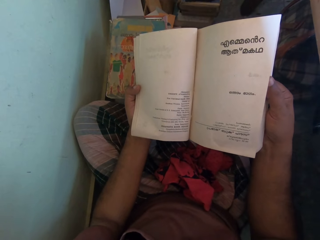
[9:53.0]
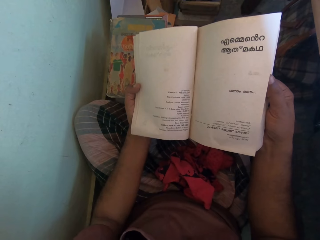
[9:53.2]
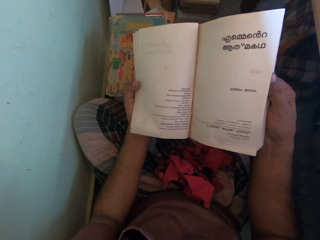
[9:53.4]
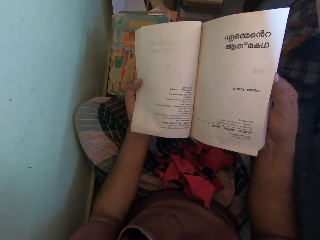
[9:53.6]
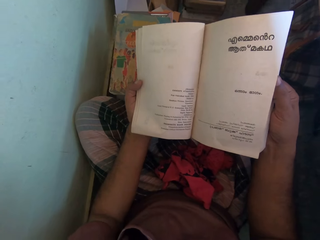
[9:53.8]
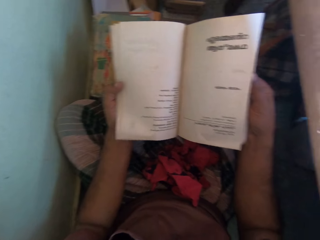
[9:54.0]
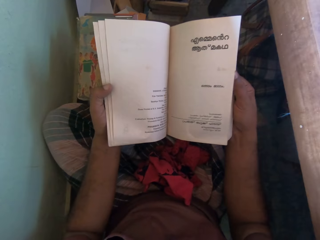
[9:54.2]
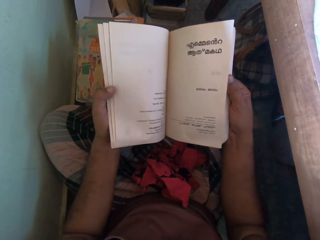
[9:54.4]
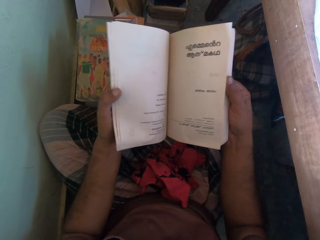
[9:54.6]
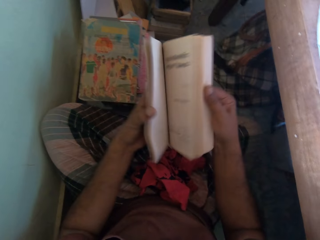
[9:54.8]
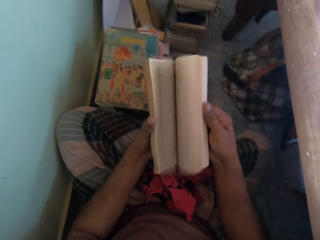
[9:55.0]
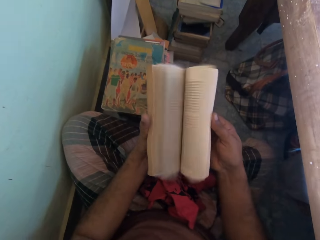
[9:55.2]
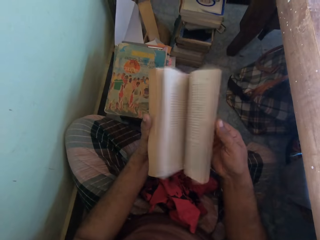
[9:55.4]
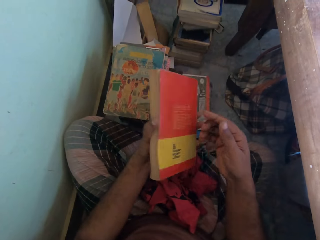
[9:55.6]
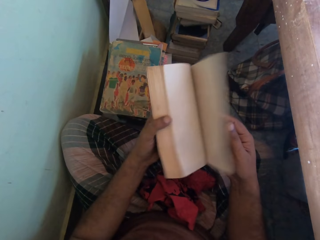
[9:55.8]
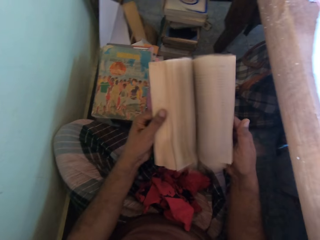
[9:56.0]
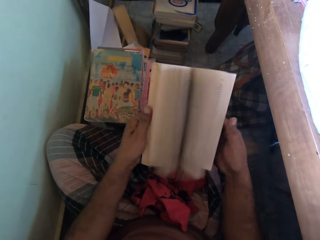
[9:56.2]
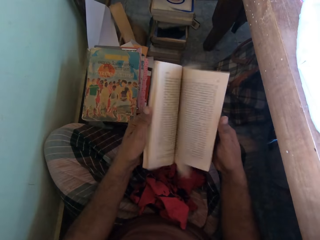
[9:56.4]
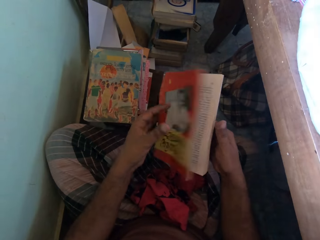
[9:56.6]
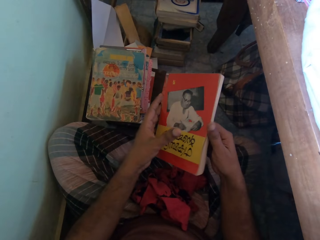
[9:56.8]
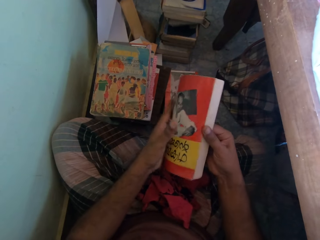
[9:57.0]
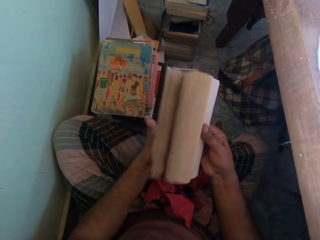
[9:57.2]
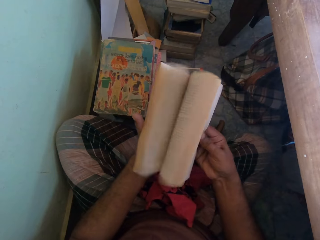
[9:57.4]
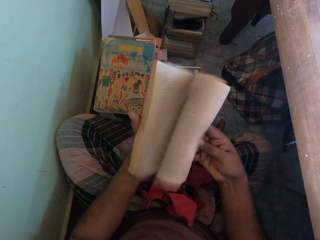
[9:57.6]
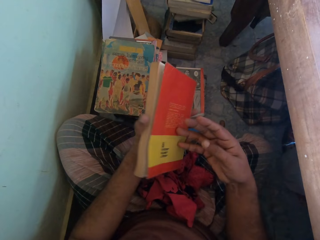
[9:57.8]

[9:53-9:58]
The camera wearer flips the pages of the book with his hands.

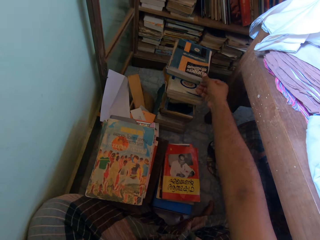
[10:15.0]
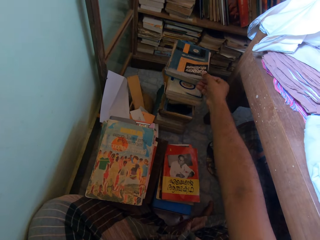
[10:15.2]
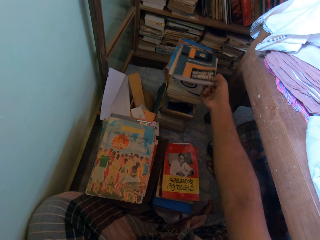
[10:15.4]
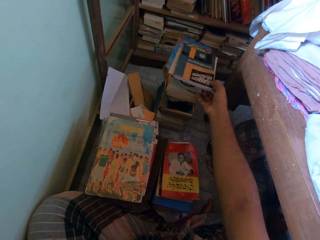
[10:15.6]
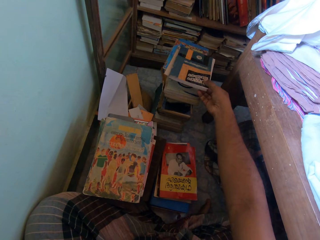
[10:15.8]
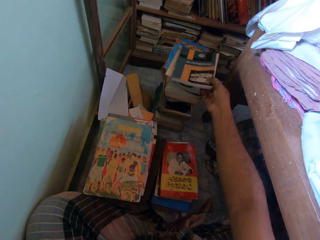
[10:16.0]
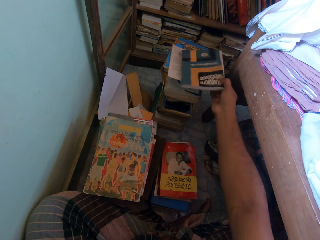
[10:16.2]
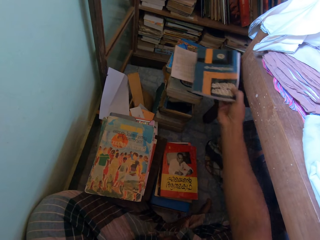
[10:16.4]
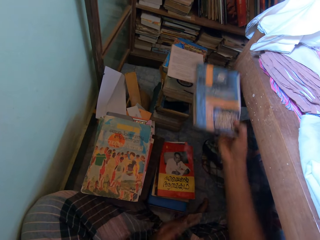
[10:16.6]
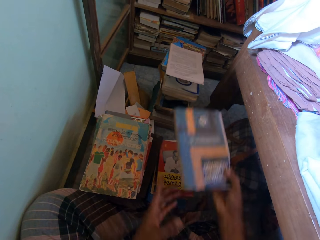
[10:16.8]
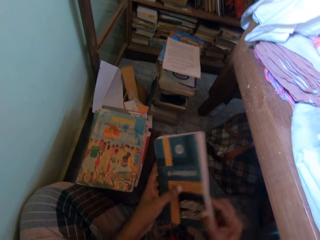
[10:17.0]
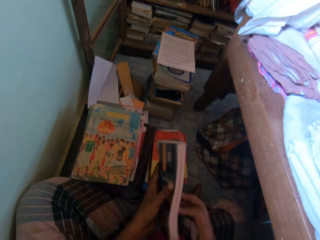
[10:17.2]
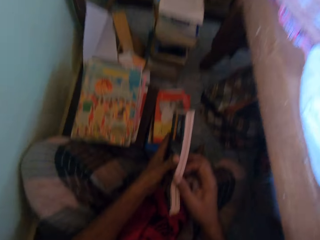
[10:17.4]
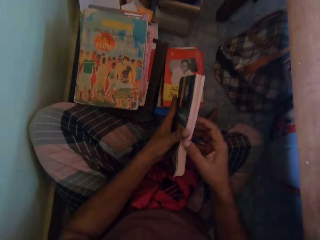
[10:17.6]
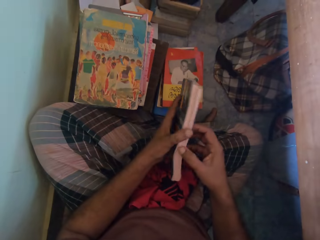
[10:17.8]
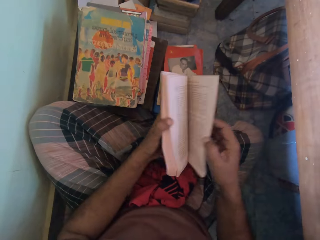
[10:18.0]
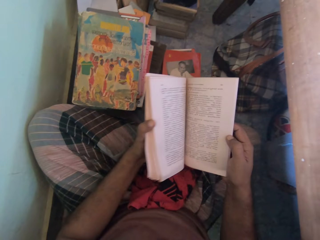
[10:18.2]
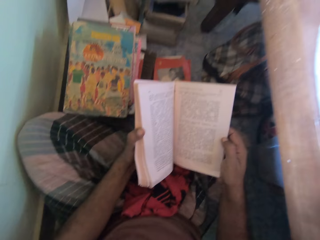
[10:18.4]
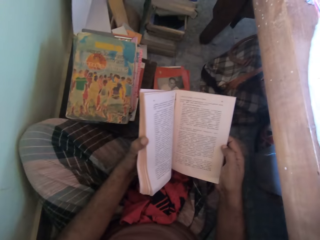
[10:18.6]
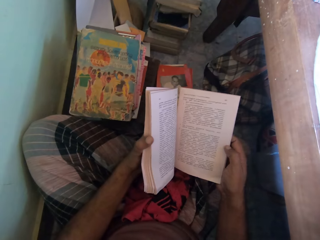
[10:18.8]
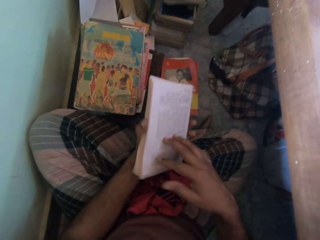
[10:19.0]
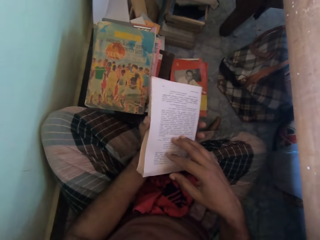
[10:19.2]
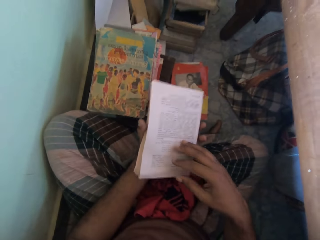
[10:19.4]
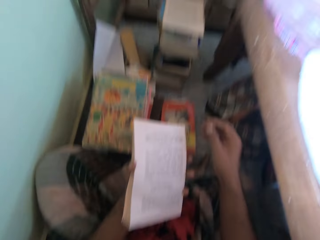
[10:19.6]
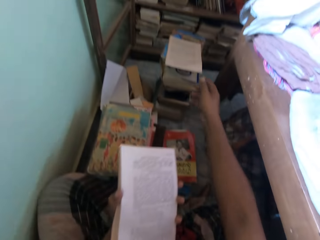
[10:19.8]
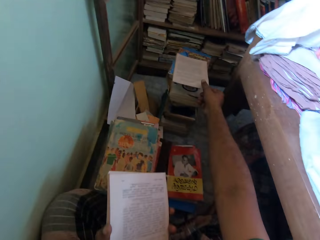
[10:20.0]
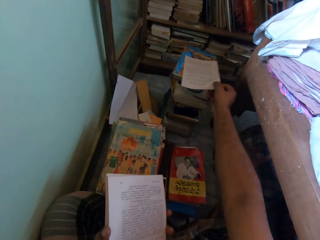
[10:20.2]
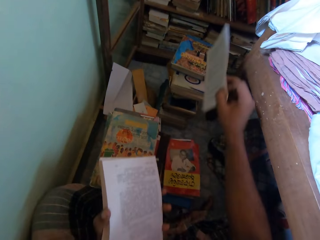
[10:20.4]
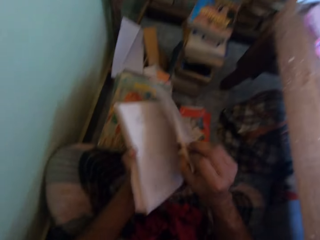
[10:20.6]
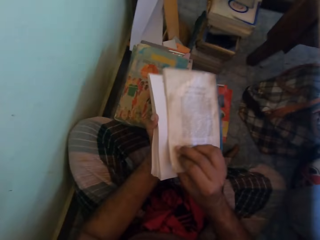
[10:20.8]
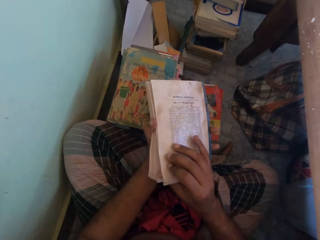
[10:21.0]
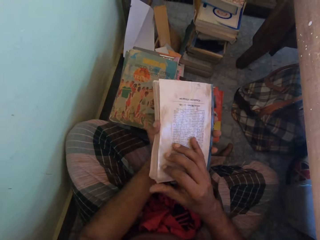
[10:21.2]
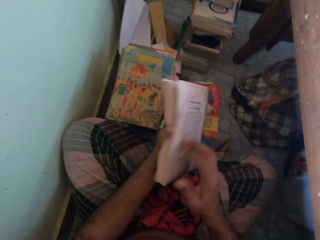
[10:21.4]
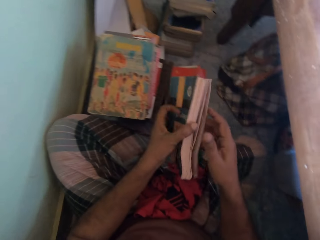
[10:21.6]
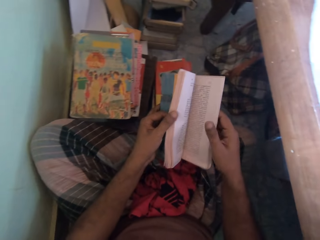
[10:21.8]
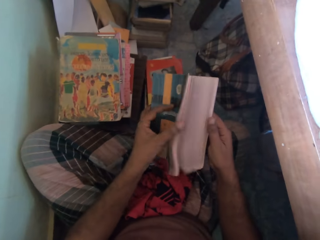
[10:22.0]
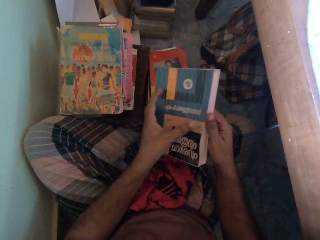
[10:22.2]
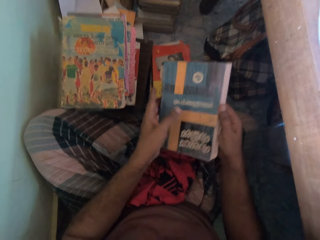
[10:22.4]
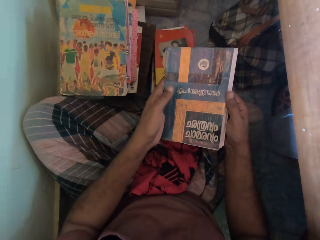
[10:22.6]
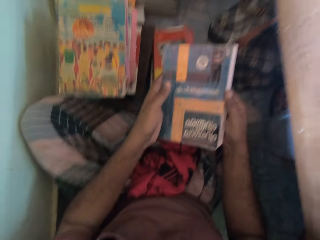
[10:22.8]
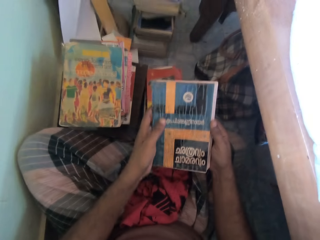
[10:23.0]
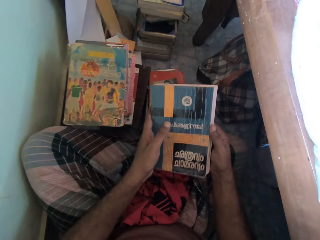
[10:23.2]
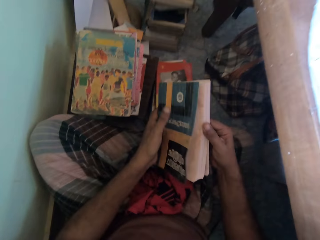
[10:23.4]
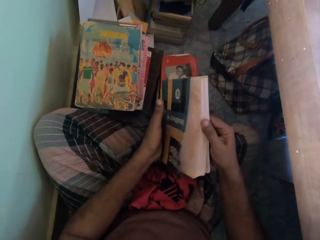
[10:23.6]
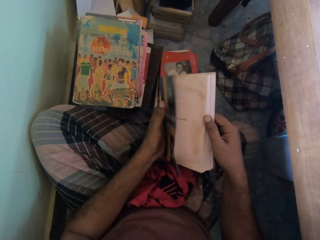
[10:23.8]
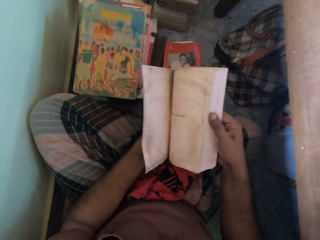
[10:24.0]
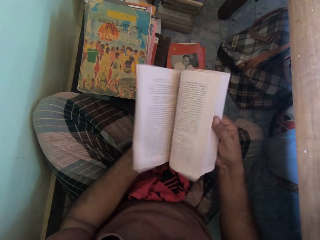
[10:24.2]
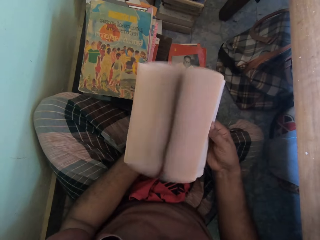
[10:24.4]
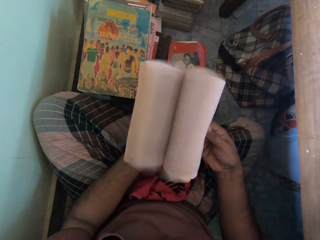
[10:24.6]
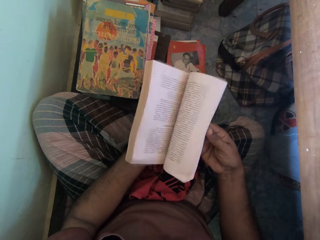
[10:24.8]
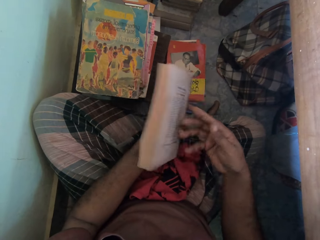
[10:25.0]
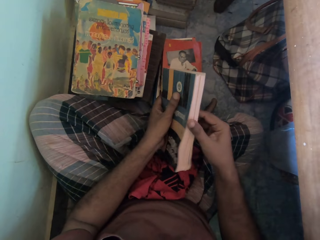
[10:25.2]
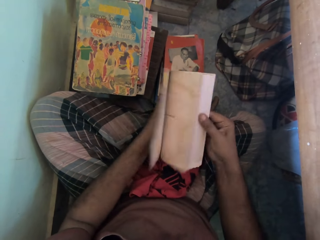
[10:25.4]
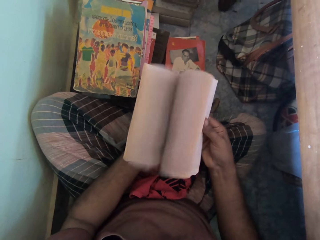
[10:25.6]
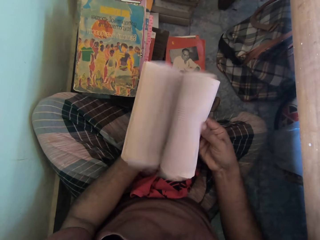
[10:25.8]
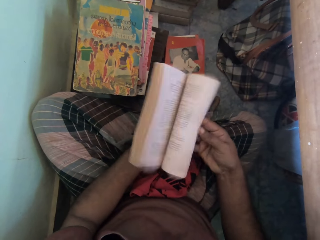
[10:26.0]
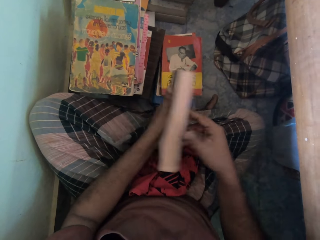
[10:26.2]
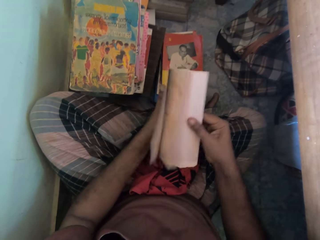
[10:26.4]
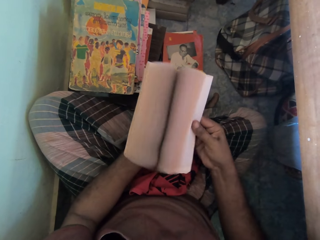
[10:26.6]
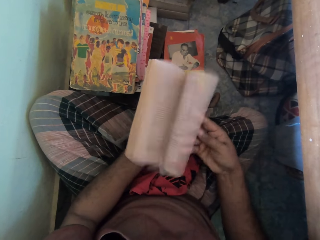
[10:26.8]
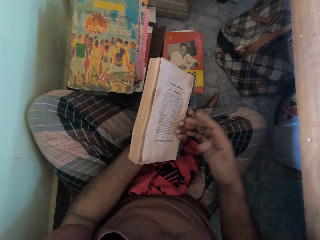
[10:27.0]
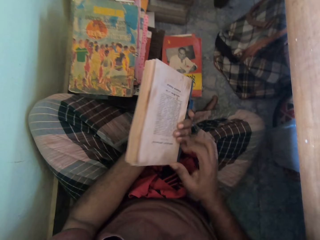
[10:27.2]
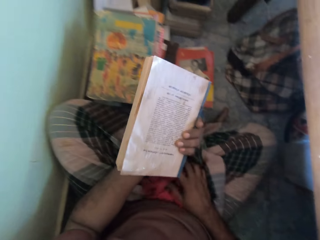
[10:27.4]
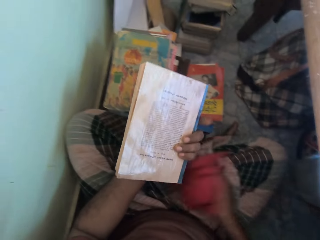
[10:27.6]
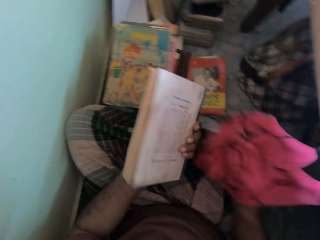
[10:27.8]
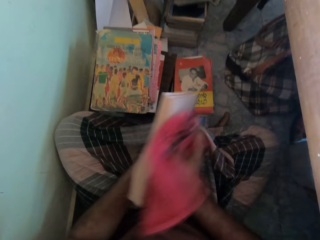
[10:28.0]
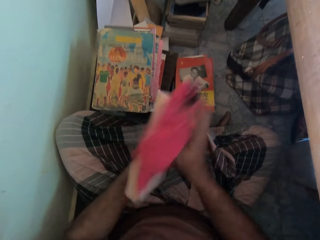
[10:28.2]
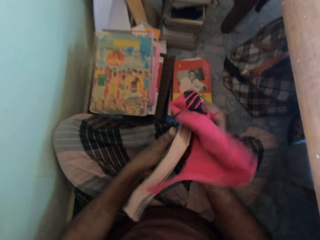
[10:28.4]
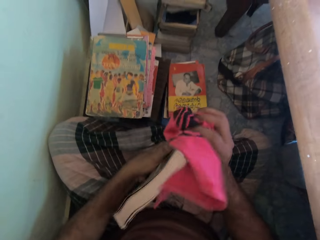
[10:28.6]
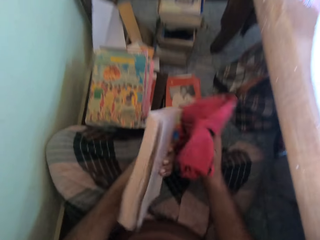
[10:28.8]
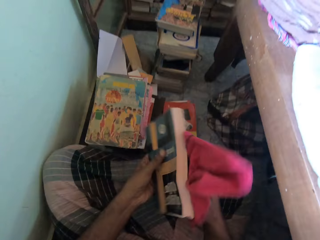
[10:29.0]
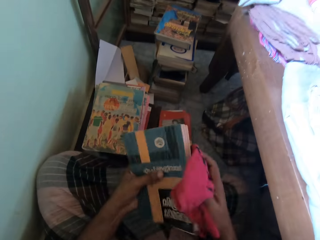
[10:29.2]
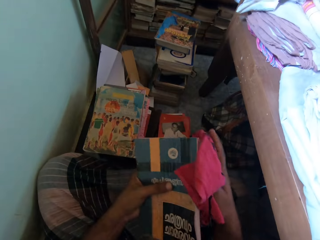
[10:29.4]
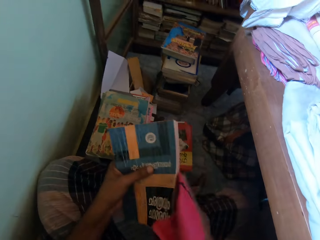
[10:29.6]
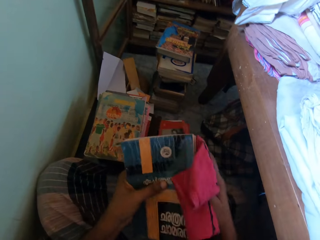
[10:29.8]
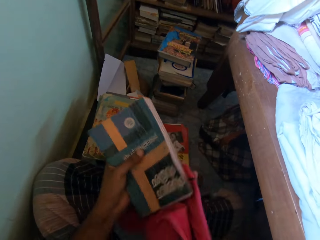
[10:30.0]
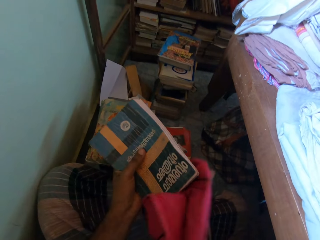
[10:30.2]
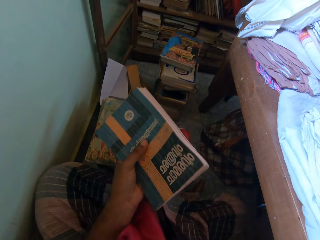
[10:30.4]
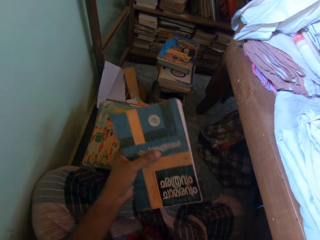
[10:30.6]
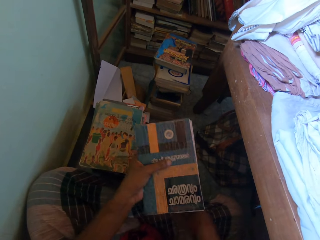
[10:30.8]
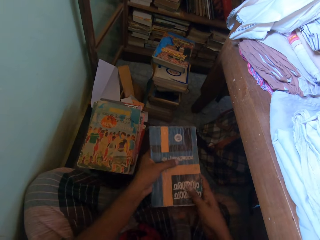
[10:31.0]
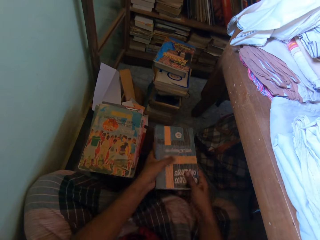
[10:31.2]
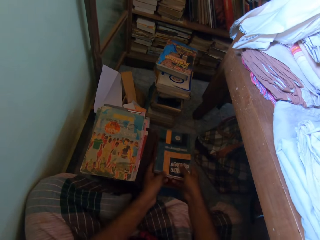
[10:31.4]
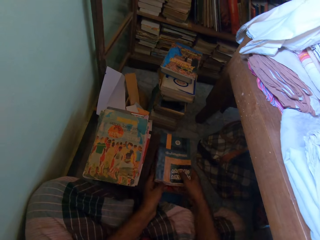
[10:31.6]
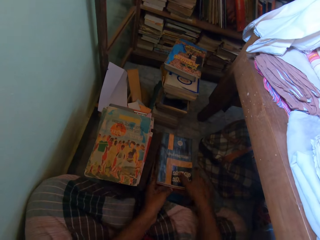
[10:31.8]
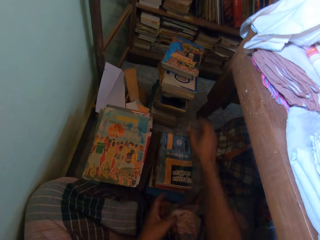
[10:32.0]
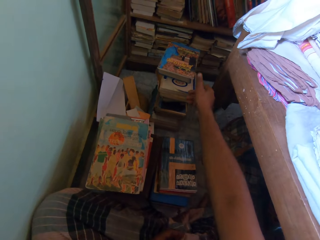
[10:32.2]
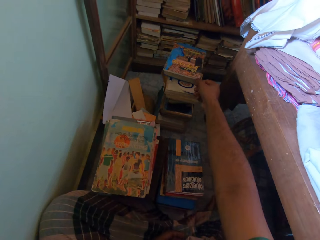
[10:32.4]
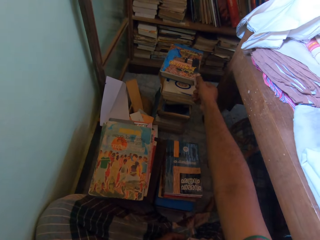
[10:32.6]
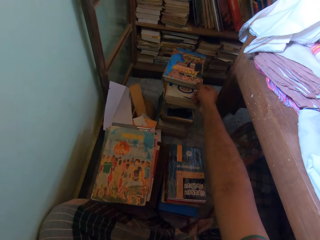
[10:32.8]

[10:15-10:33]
The camera wearer picks a book from the pile of books with his right hand. He passes the book in his right hand to his left hand. He holds the book. He opens the book with his hands. He closes the book with his right hand. He picks a book or book cover from the pile of books with his right hand. He attaches the book to the back of the book in his left hand with his right hand. He flips the pages of the book with his left hand. He flips the pages of the book with his right hand. He picks the cloth from his wrapper with his right hand. He cleans the book in his left hand with the cloth in his right hand. He drops the cloth on his wrapper with his right hand. He places his right hand on the book. He drops the book on the pile of books with his hands.
